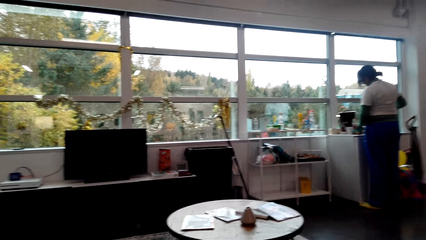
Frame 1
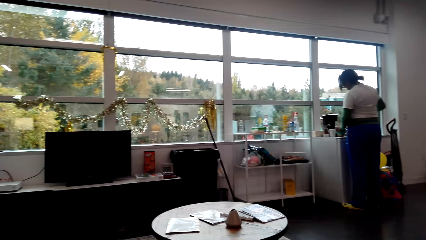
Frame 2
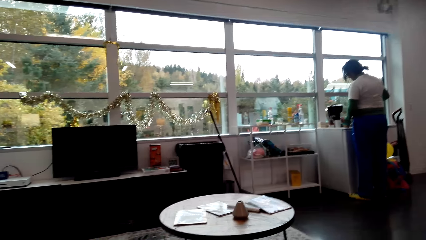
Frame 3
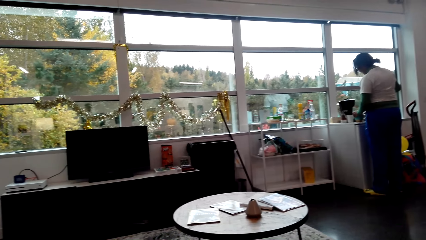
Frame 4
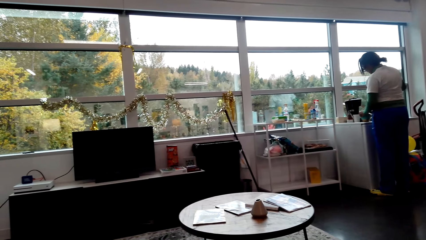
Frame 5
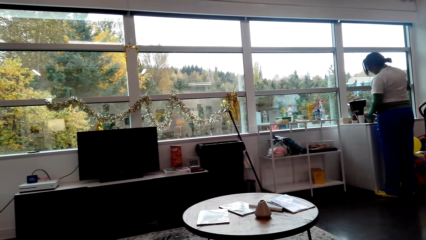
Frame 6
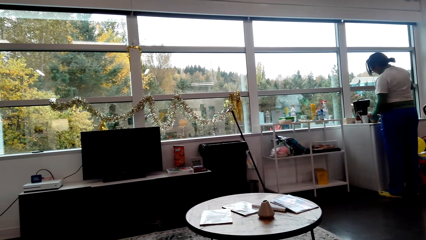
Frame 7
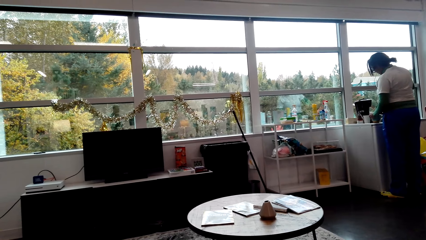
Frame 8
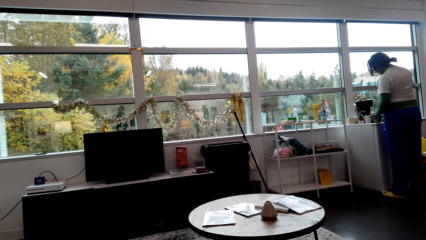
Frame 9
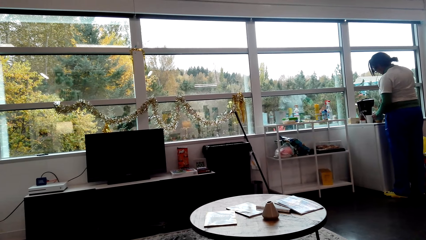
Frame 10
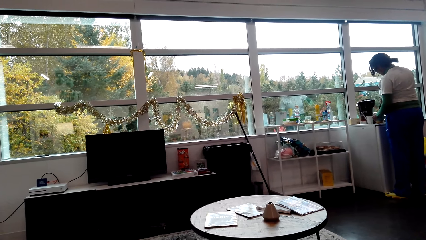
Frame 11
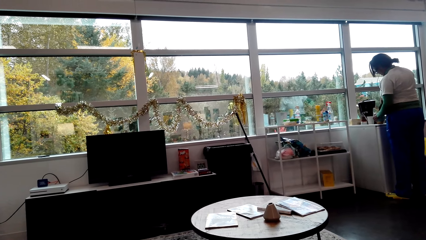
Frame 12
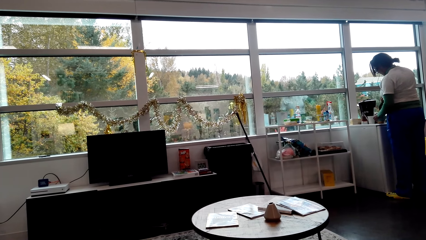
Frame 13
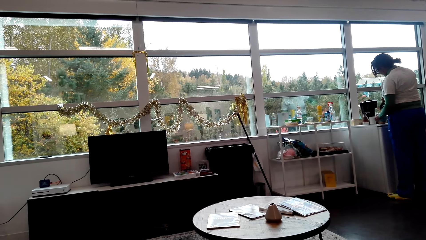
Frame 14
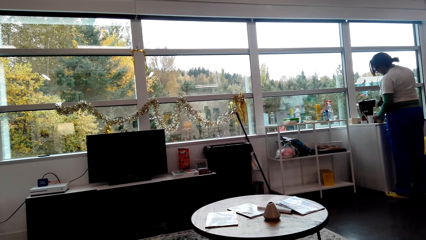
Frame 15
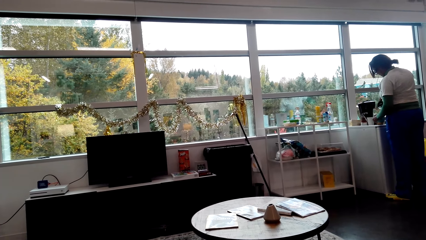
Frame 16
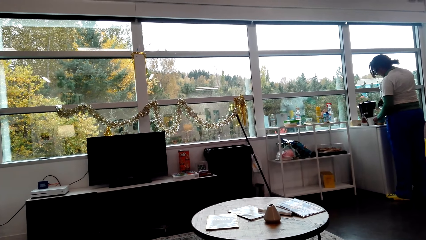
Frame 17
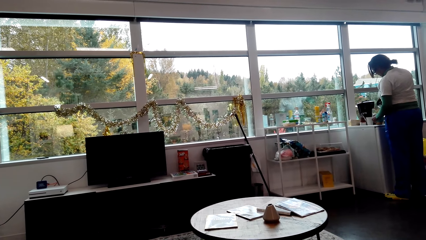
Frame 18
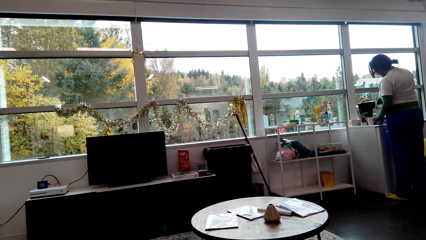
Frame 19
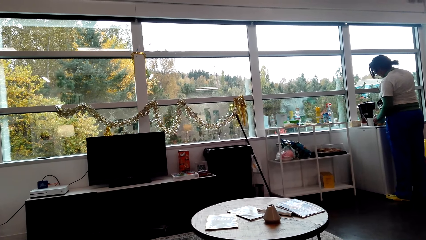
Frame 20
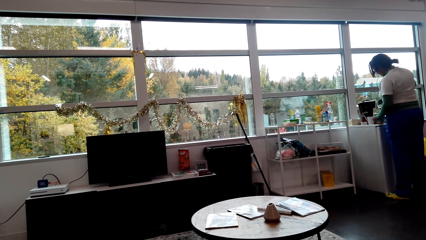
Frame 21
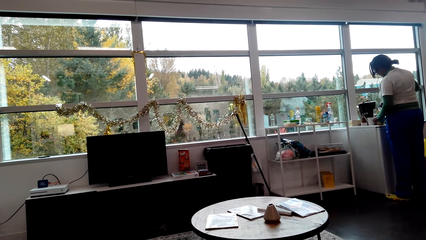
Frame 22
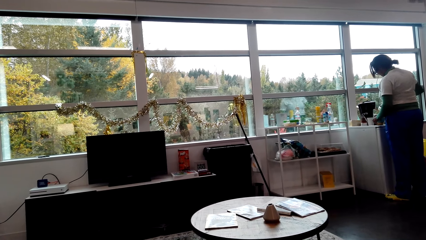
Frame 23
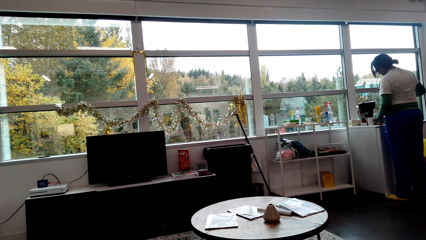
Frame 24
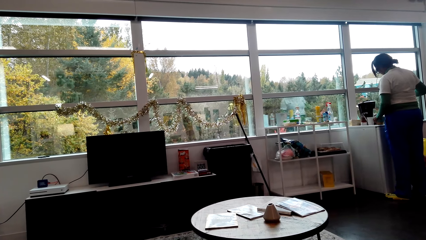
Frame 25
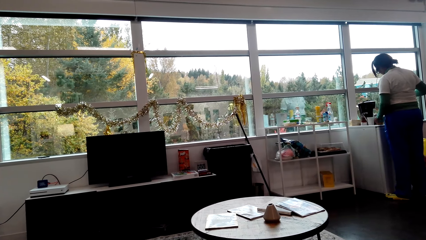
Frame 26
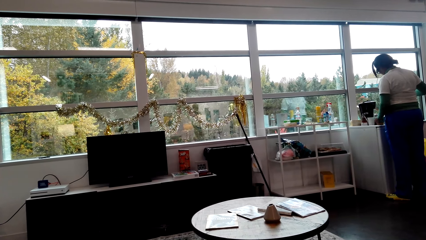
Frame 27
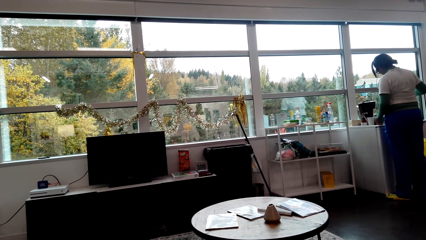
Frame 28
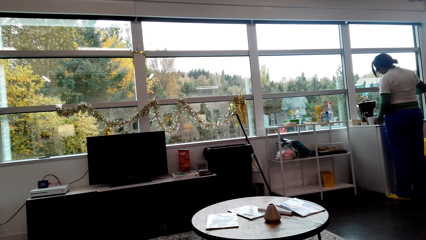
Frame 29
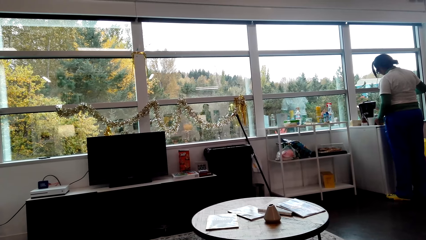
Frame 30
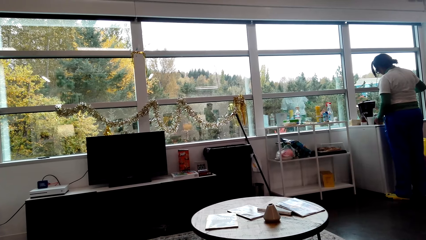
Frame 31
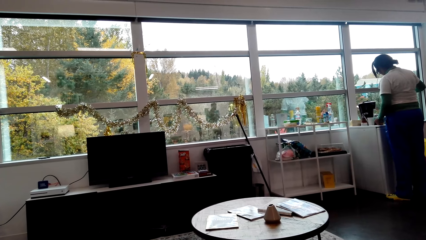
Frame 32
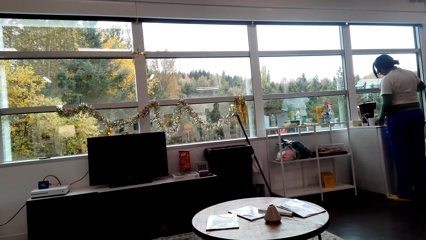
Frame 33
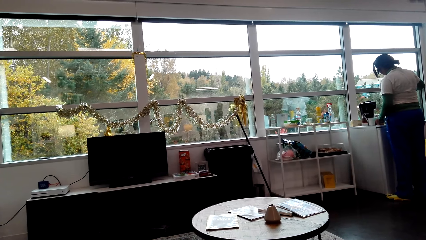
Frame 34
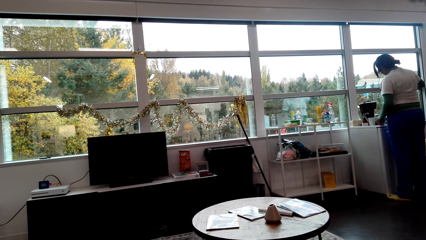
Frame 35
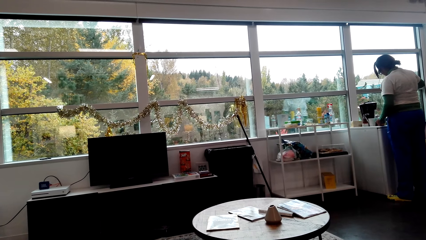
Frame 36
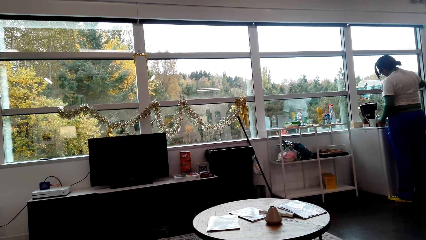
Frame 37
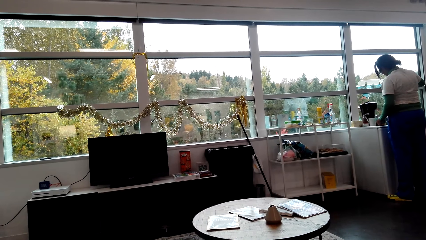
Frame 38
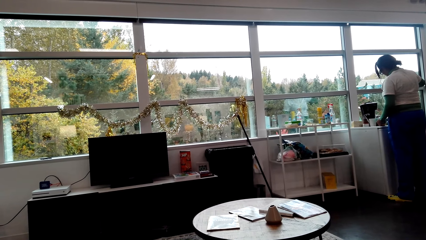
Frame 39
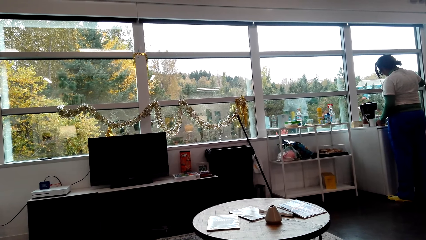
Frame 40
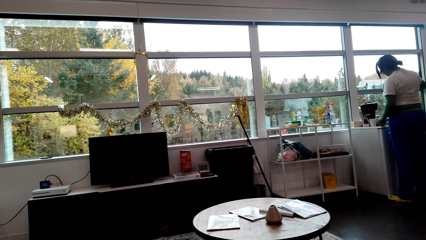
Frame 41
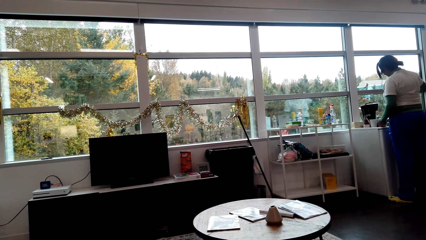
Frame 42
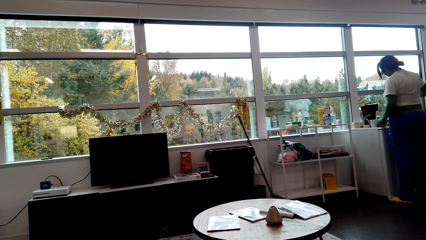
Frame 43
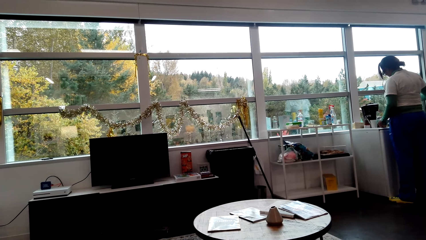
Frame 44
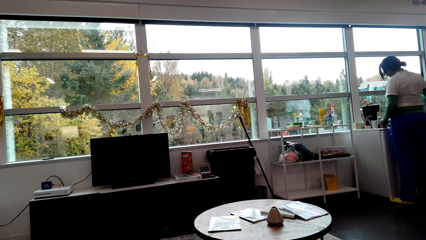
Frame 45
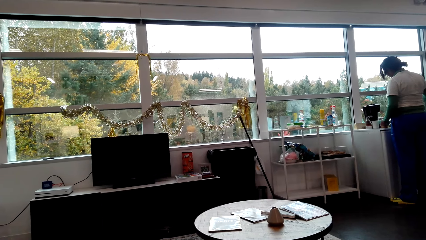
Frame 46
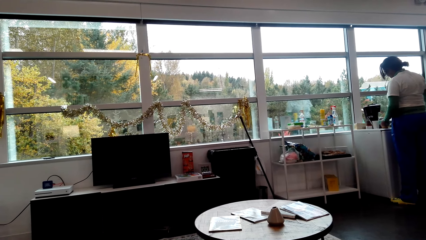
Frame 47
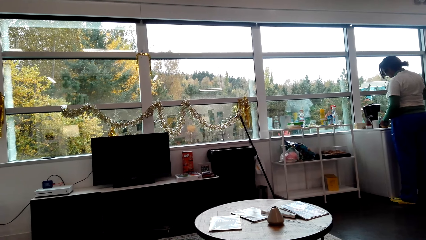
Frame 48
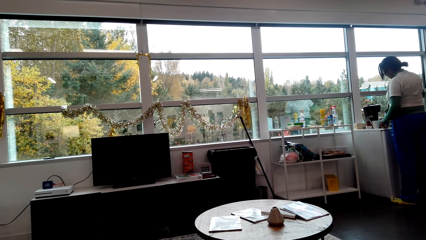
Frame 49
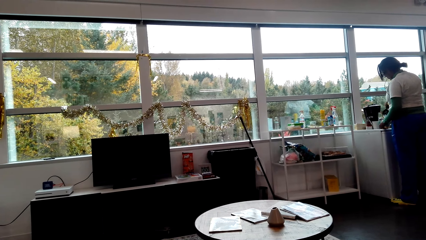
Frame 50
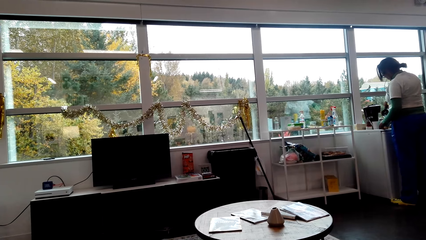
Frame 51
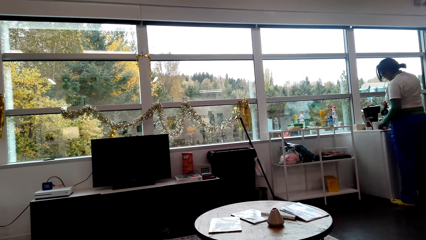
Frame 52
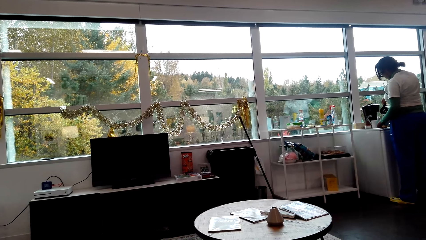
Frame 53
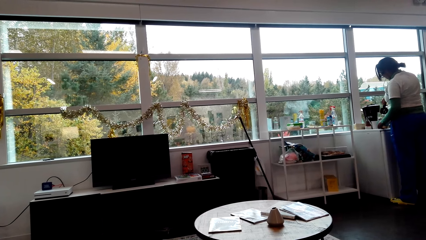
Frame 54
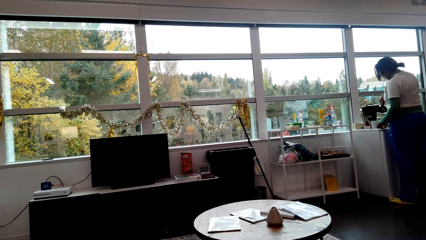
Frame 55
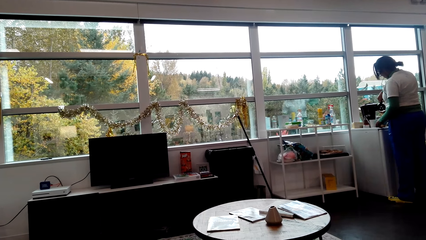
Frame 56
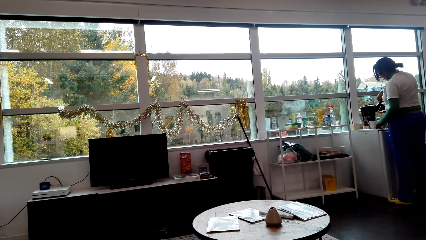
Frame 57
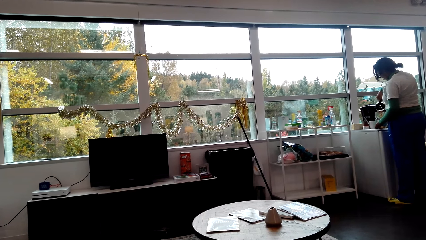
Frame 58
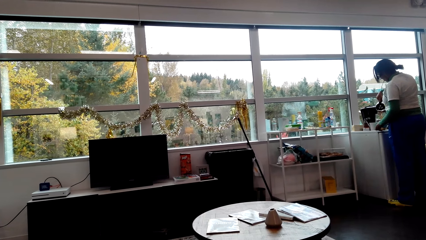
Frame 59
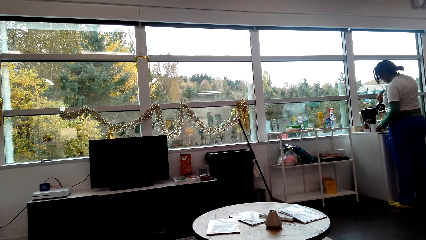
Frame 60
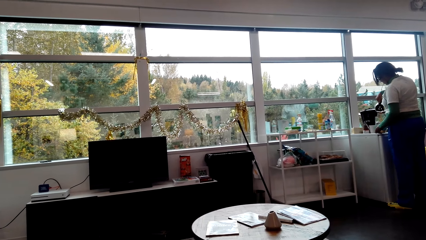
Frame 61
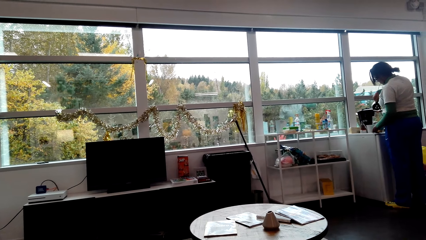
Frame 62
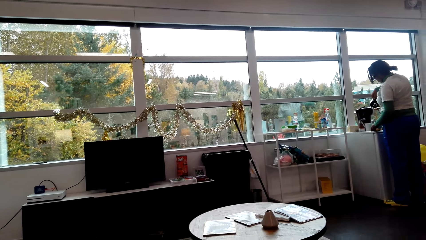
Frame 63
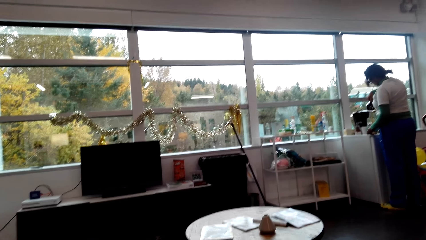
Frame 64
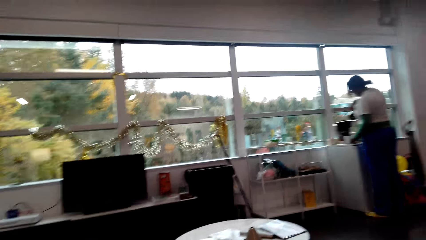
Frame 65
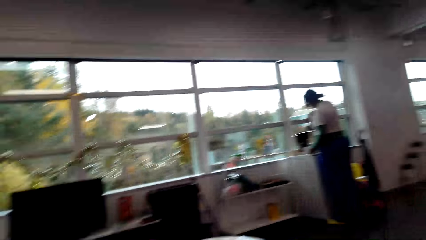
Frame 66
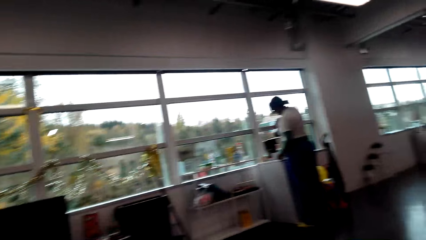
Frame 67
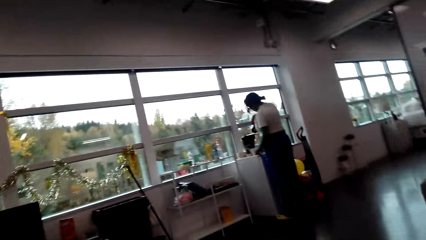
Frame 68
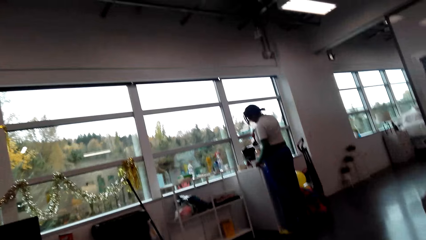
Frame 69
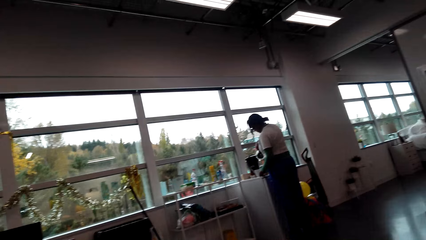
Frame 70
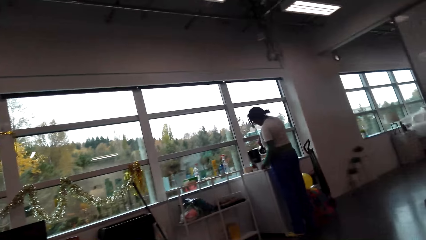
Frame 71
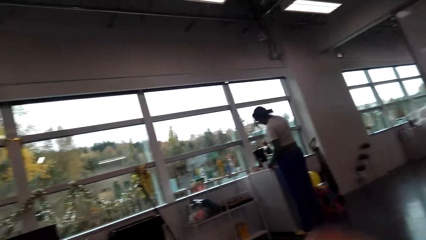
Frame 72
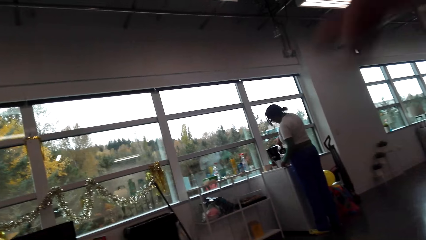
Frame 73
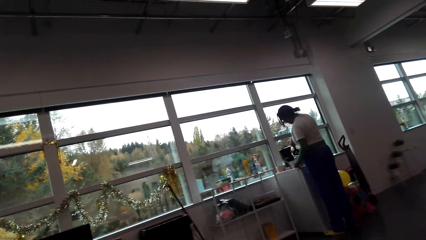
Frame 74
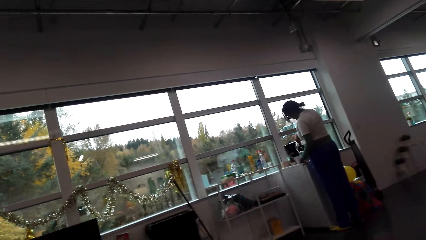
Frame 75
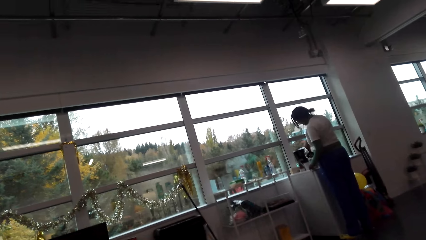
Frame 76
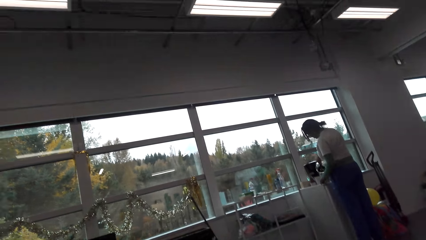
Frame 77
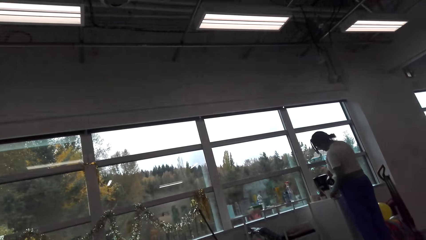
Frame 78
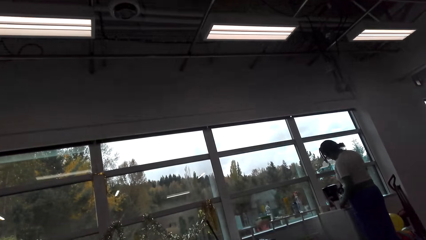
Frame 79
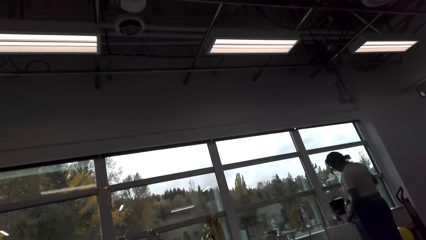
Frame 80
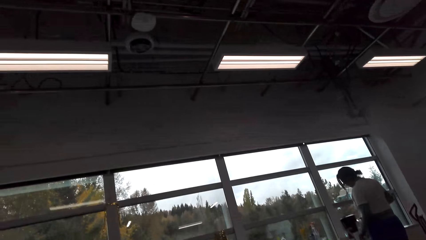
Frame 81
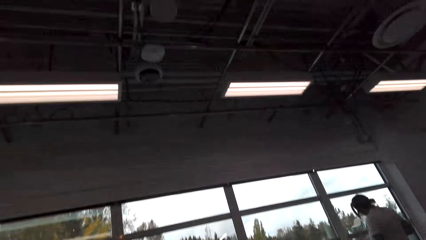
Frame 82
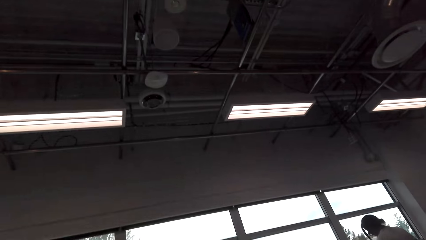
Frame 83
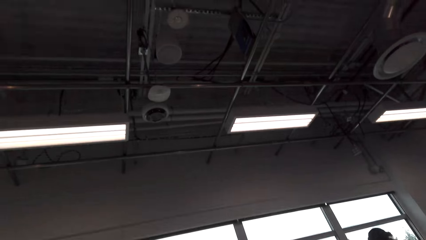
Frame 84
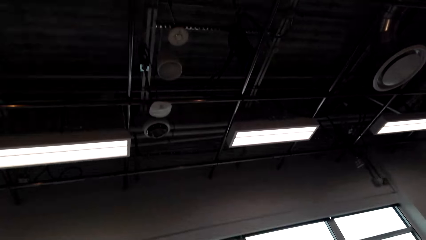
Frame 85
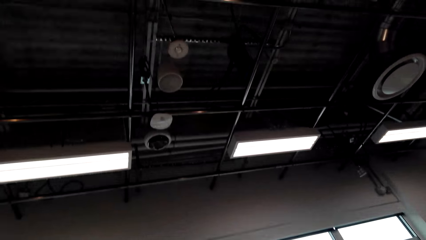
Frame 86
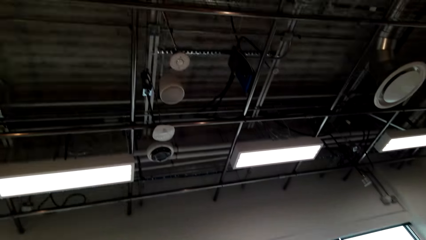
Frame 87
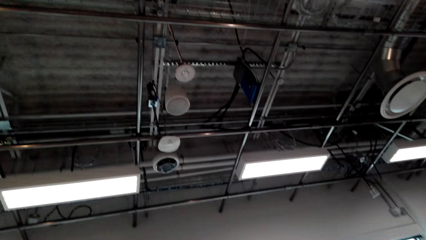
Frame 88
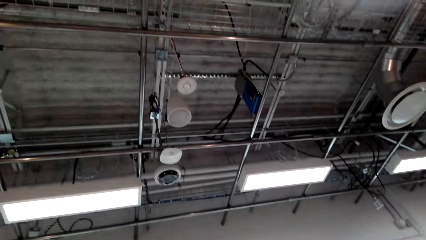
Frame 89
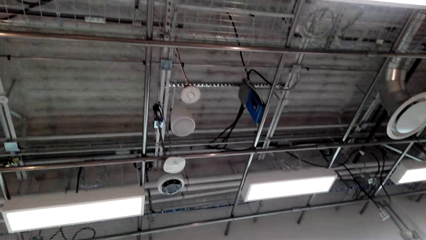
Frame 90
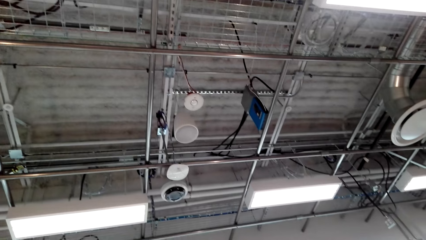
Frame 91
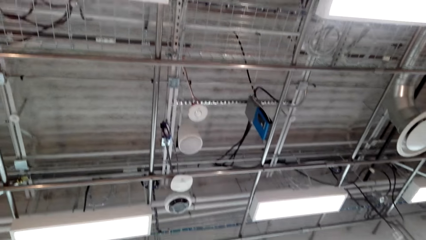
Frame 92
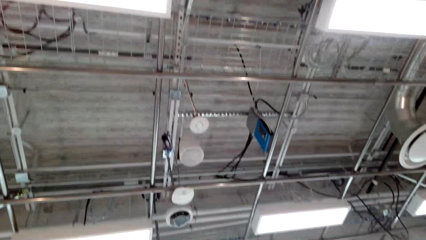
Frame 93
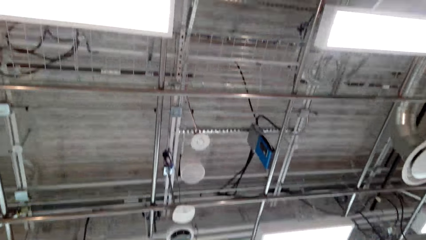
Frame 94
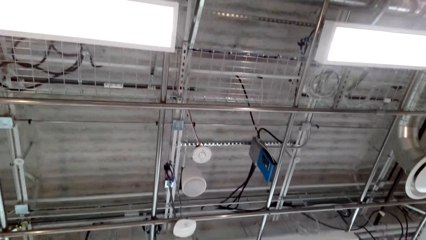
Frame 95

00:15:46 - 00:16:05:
A woman serves coffee. The woman puts water in the mug. She puts water in the mug again. The camera wearer looks around. They turn around the room.
